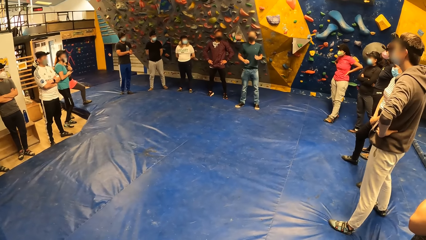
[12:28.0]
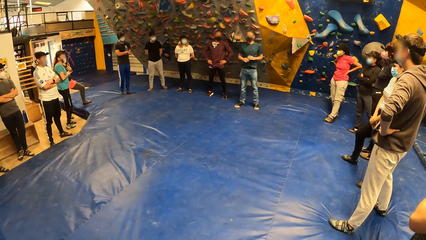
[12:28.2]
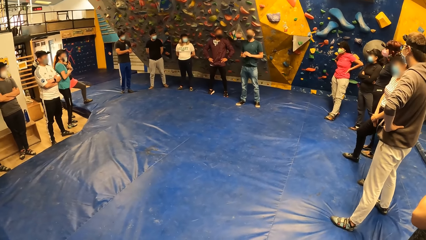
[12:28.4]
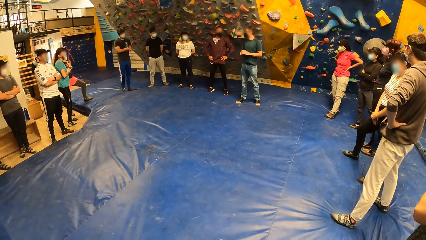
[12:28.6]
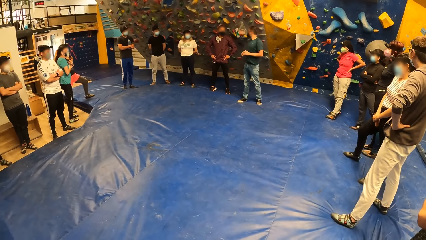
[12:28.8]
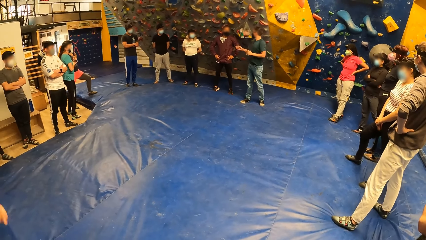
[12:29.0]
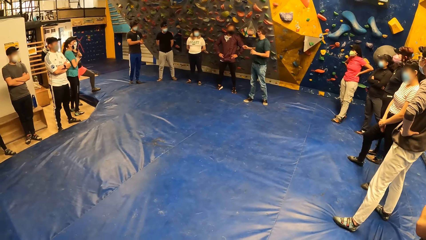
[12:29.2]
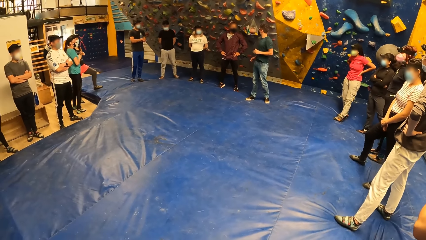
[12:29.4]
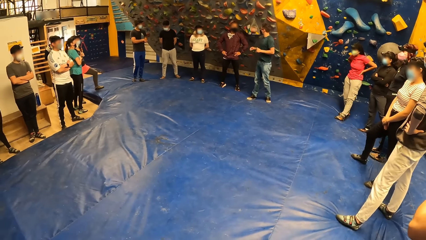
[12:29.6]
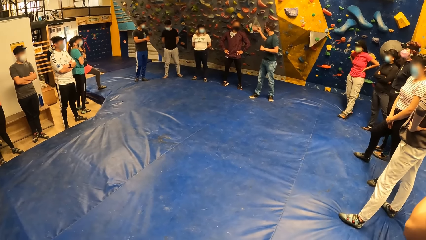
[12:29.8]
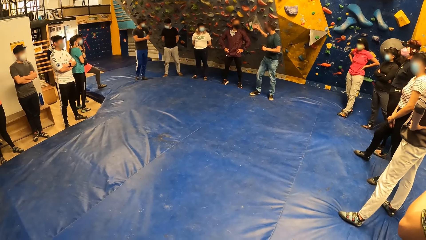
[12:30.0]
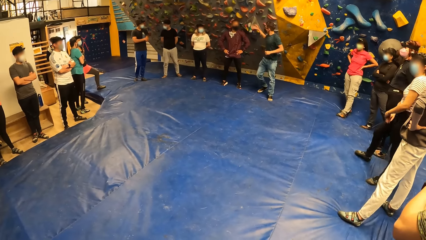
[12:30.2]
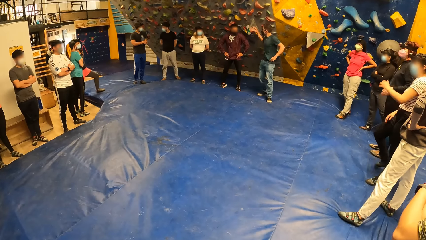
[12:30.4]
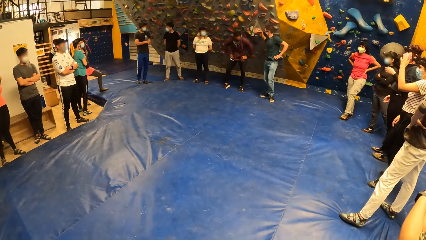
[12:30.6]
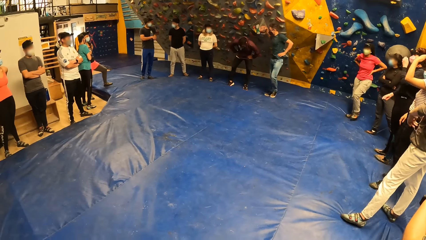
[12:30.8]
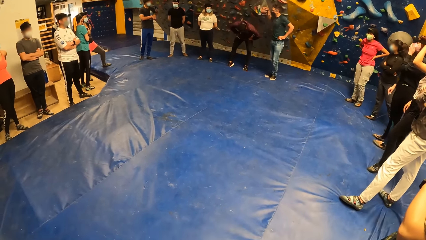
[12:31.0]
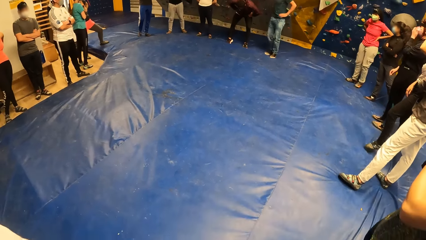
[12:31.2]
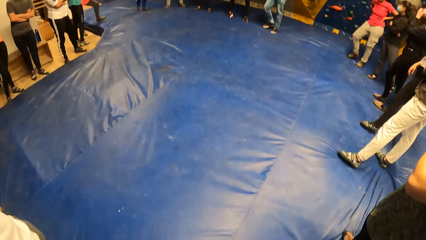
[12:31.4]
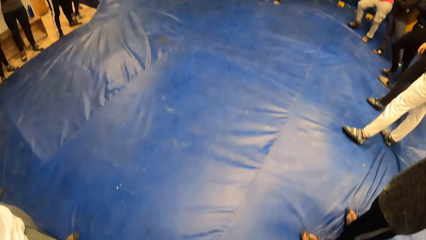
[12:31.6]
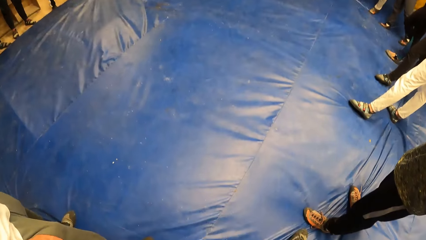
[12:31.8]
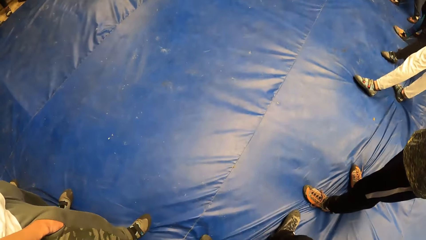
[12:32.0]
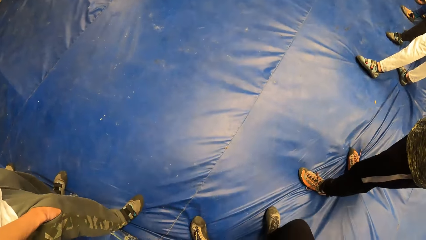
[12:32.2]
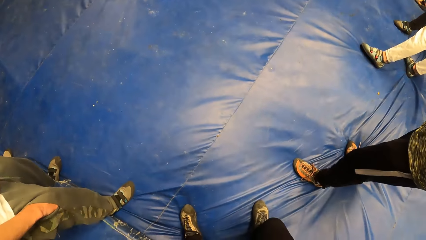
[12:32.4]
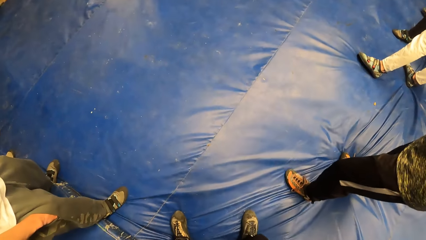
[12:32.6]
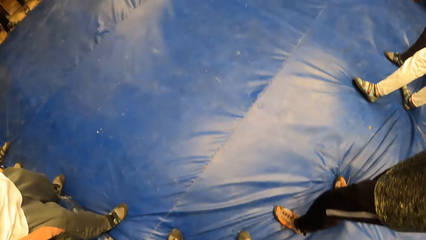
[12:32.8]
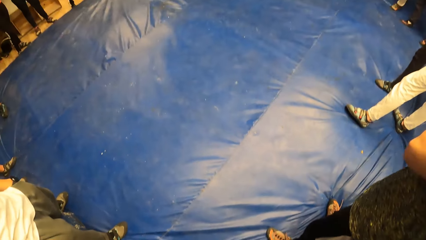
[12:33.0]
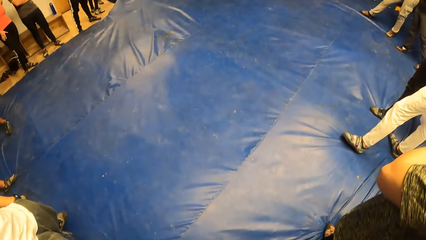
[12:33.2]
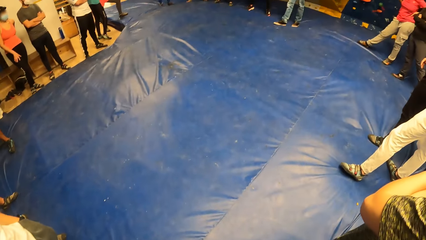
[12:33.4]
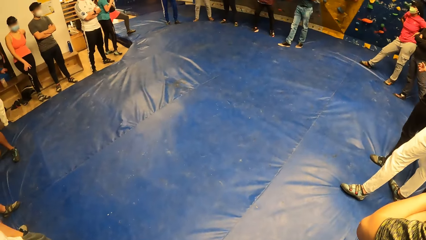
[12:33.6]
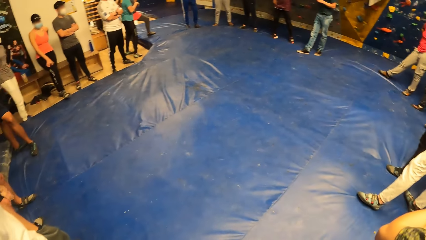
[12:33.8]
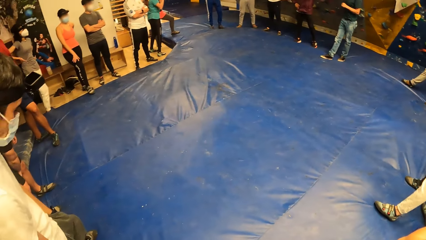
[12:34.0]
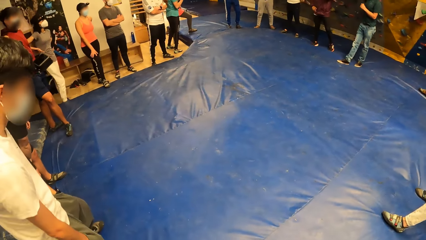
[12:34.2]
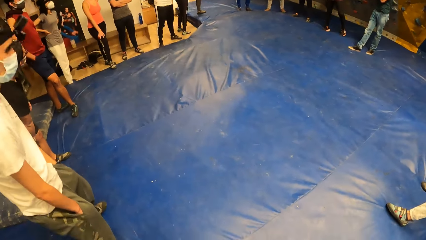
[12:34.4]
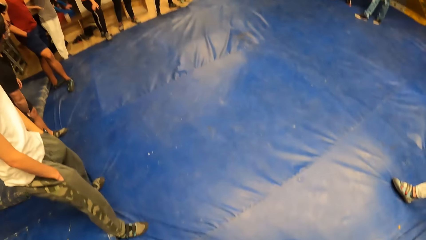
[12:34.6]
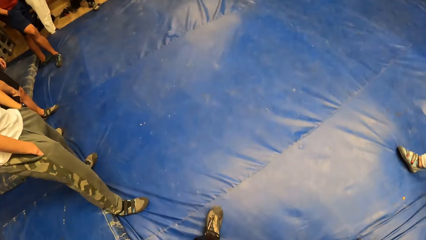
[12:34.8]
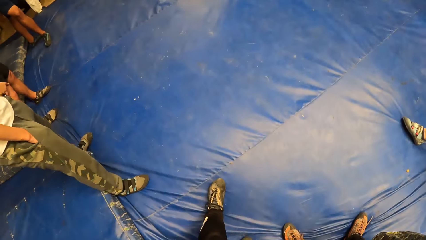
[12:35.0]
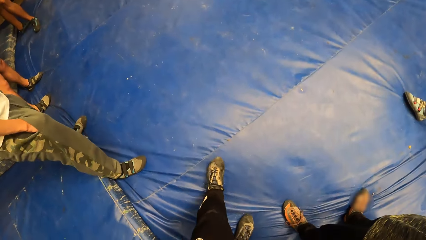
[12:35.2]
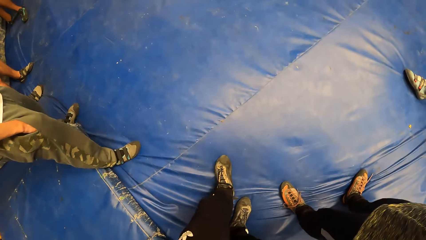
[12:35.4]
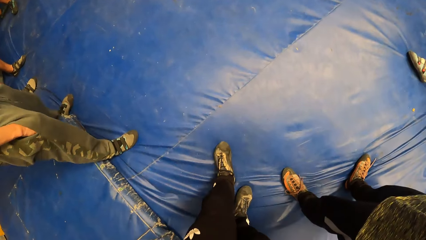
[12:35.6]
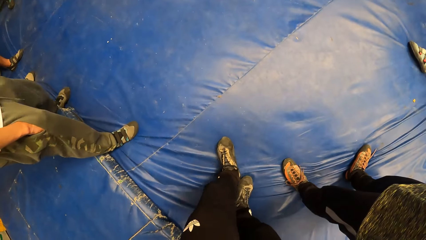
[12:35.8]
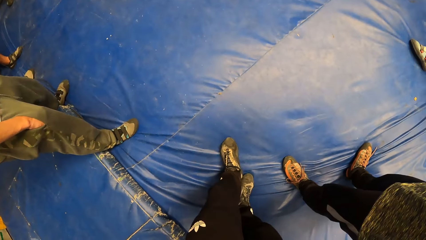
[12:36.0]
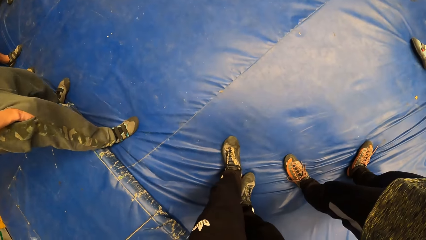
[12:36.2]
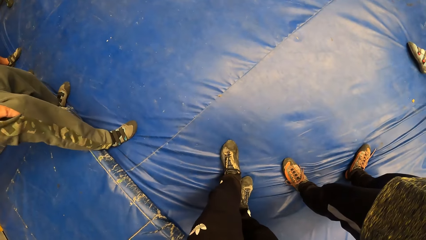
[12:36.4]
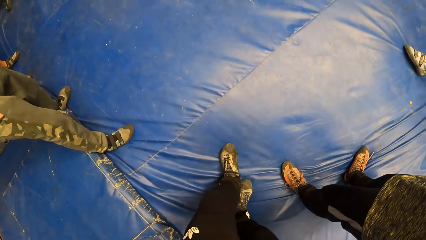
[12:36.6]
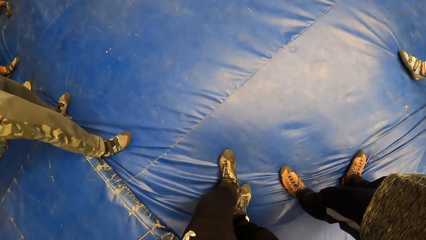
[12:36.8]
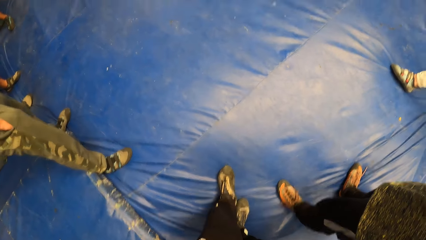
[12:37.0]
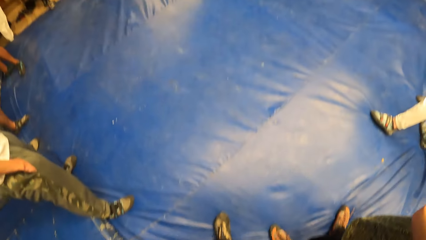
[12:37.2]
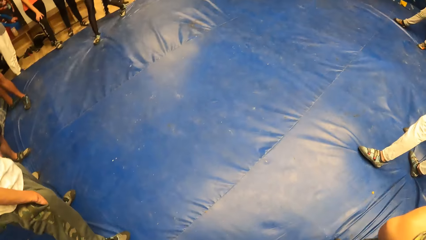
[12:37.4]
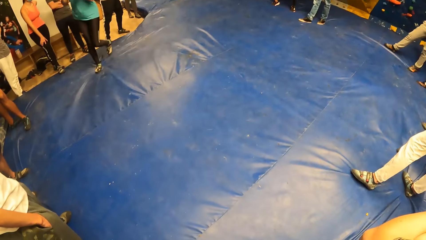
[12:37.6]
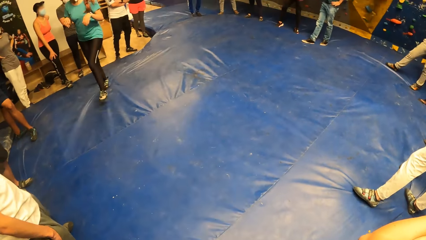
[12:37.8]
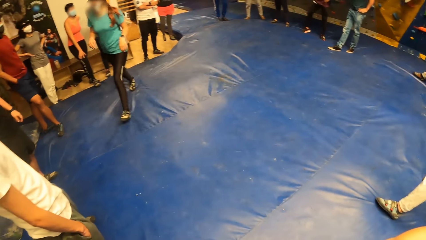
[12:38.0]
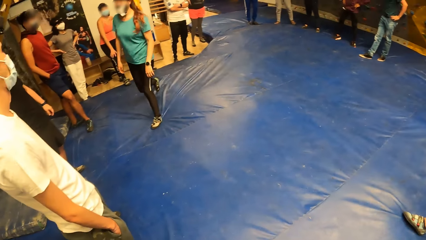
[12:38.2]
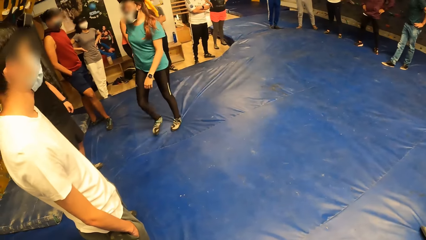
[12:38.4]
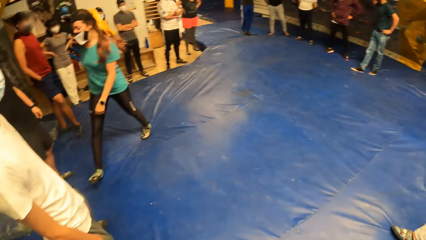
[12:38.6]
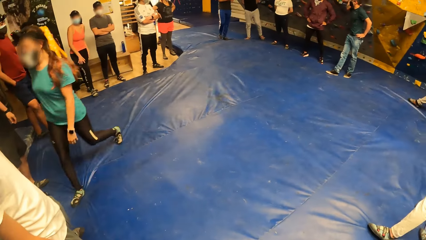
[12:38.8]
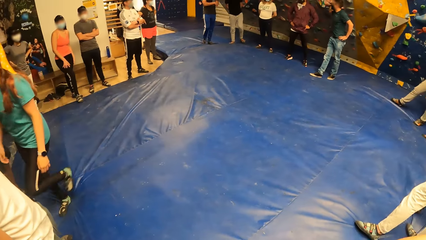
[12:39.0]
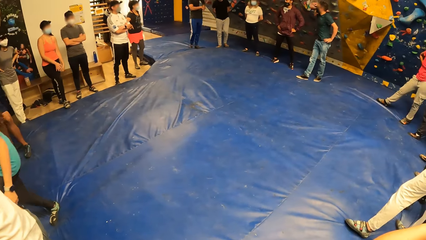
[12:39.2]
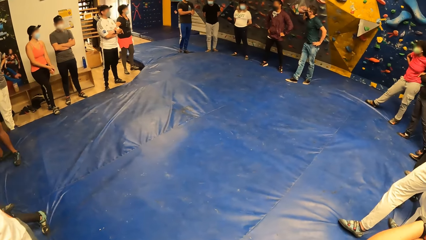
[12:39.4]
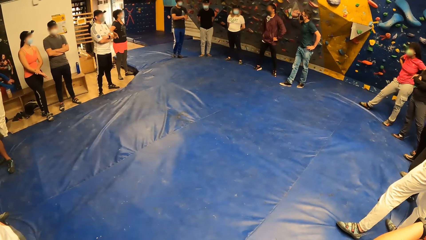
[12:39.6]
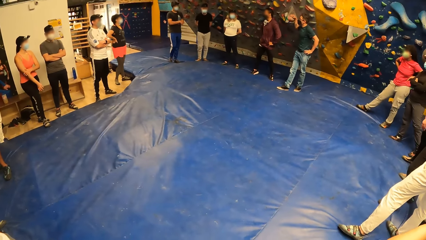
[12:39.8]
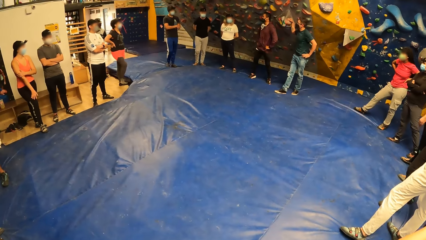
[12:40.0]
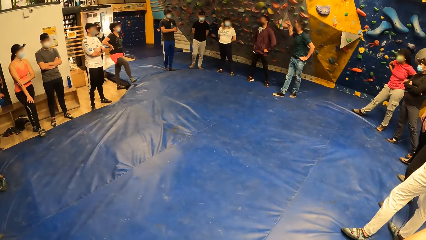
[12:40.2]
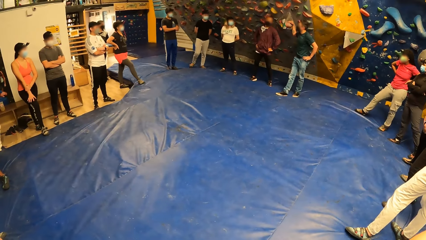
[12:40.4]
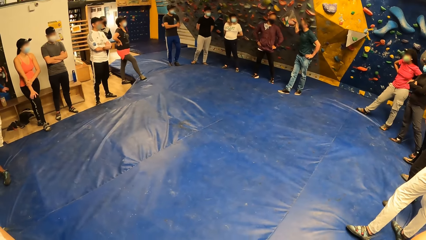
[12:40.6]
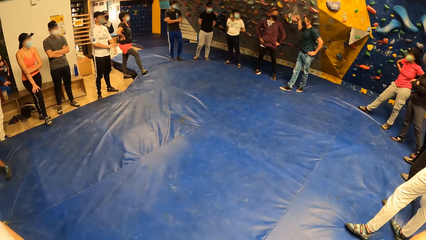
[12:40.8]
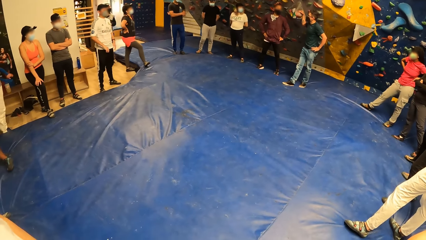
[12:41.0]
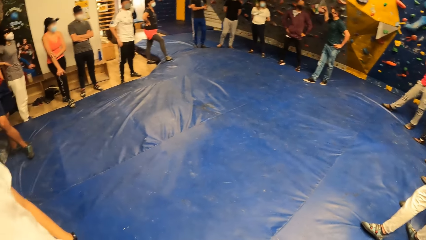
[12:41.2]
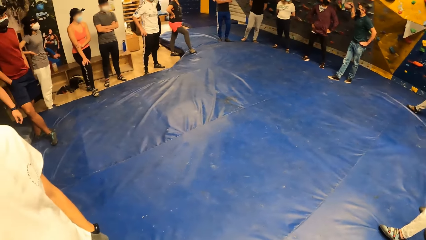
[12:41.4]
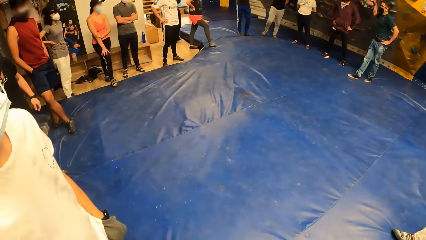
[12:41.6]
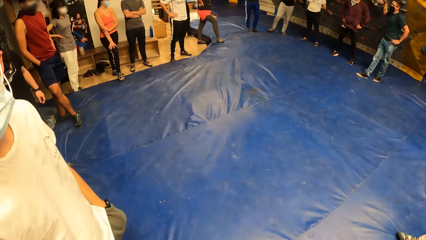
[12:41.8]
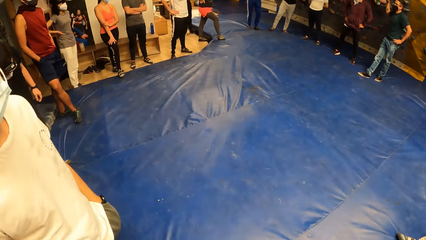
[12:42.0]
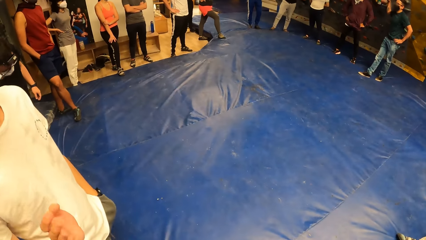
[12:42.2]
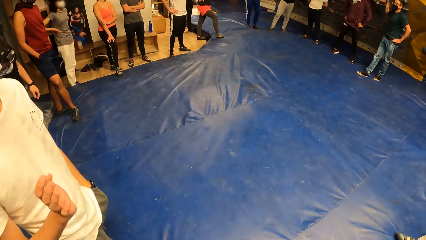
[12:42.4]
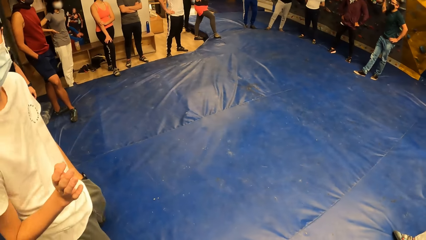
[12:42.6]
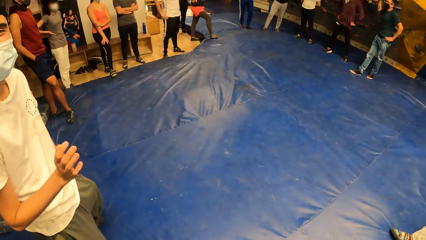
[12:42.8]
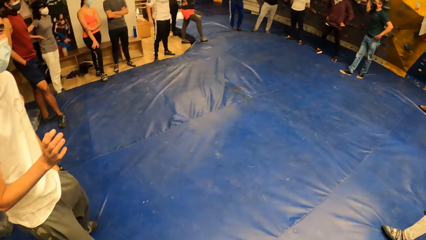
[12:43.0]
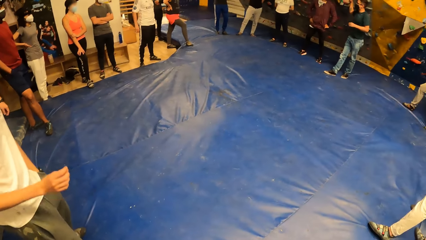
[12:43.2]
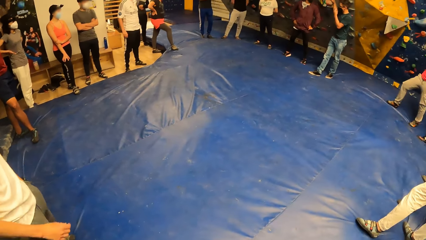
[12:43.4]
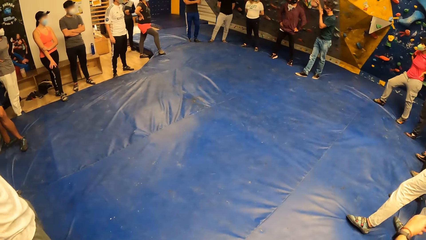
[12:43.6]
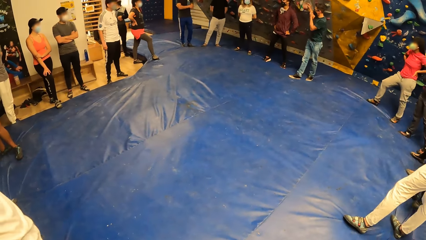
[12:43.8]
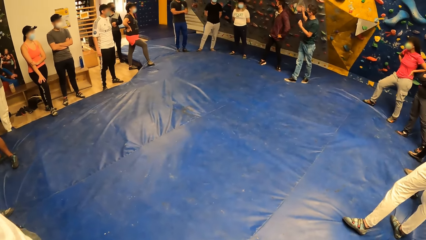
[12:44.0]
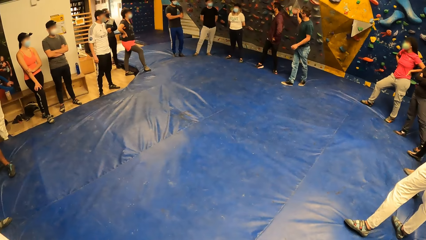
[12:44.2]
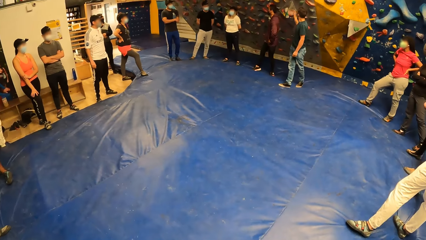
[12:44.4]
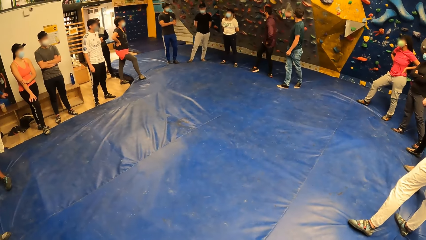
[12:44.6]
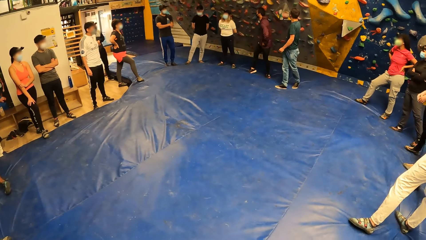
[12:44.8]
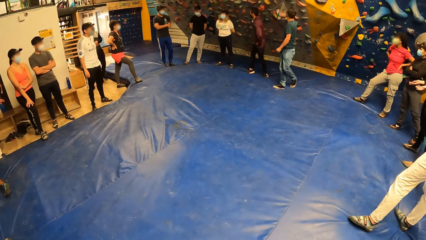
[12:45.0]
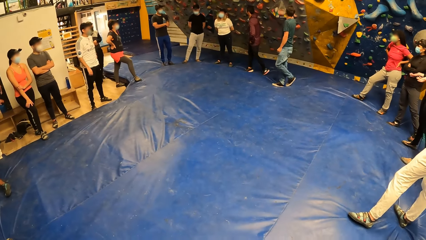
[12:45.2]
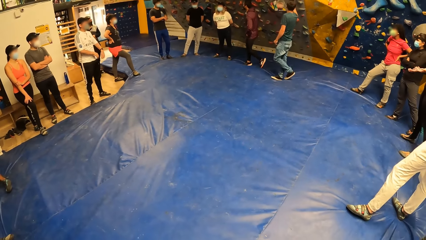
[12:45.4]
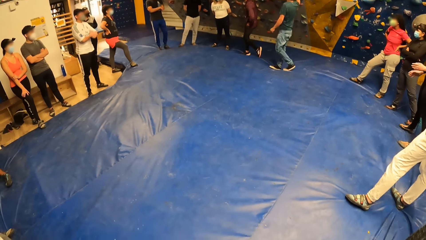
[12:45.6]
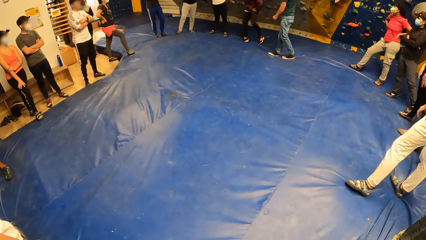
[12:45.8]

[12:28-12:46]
The man touches a climb hold on the bouldering wall with his right hand. A woman moves away from the bouldering mat. Another man interacts with the camera wearer.
